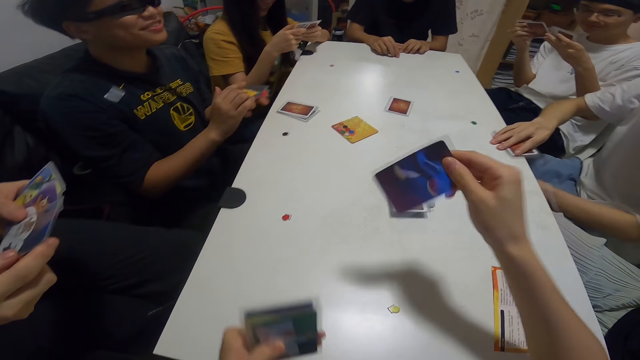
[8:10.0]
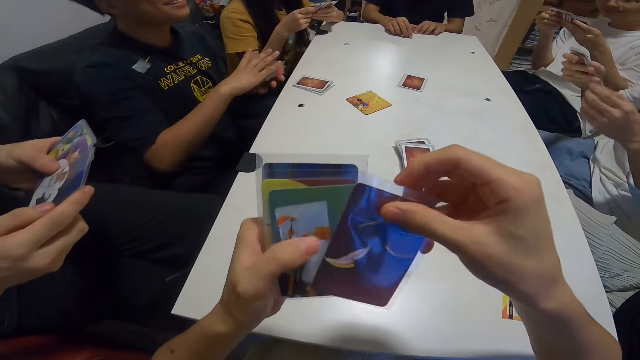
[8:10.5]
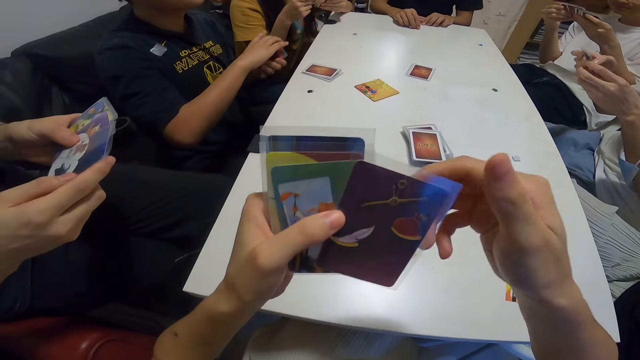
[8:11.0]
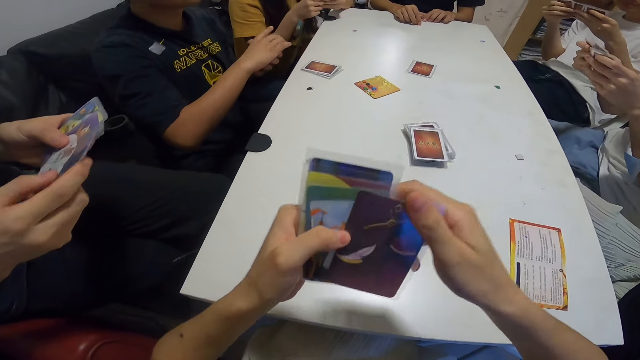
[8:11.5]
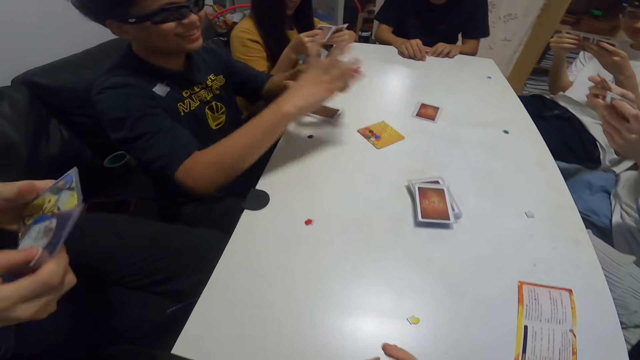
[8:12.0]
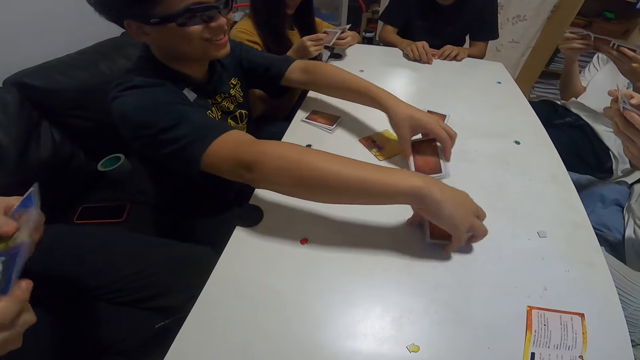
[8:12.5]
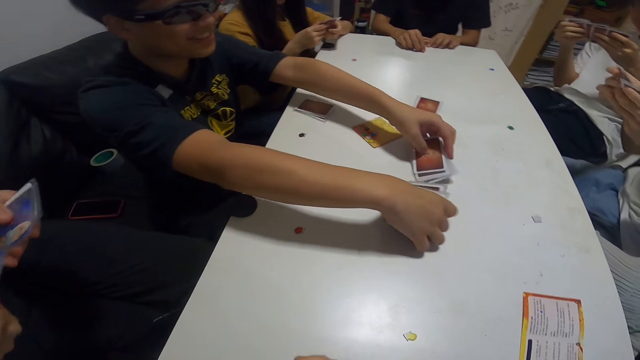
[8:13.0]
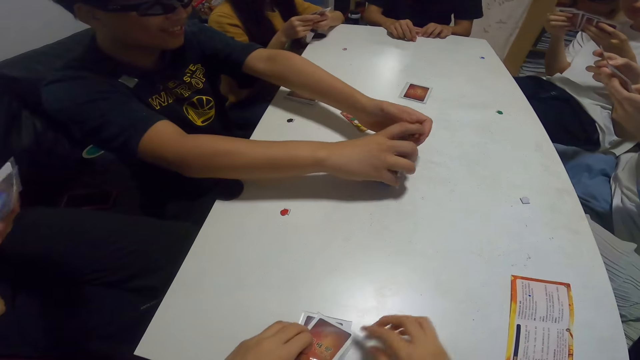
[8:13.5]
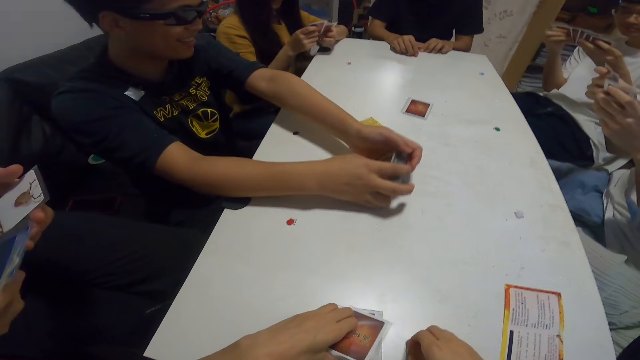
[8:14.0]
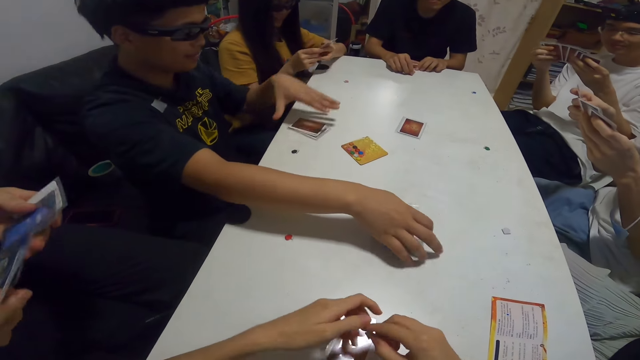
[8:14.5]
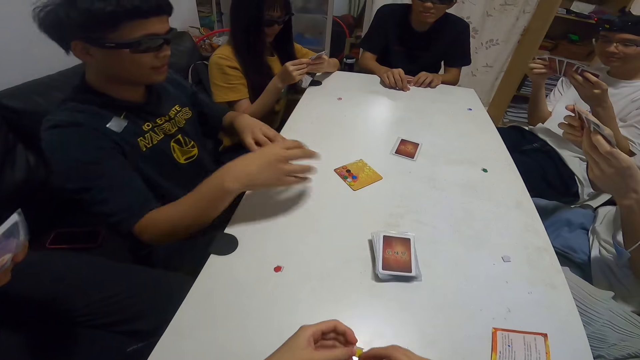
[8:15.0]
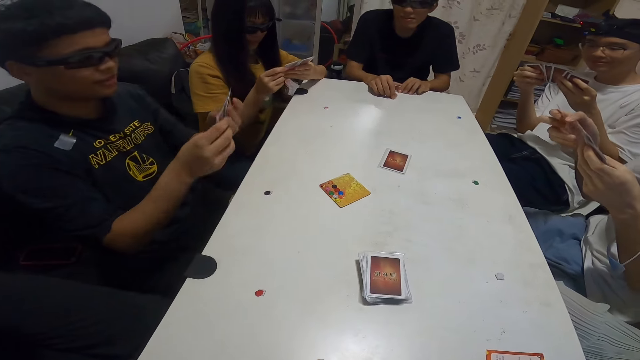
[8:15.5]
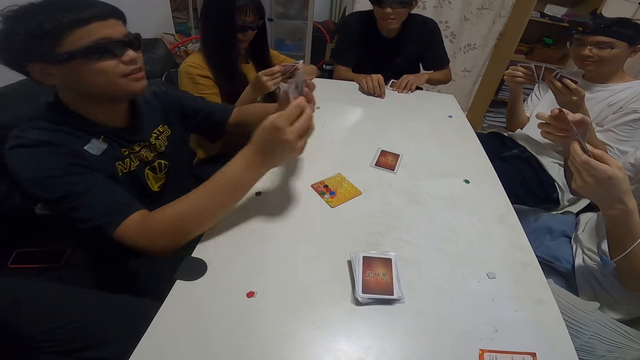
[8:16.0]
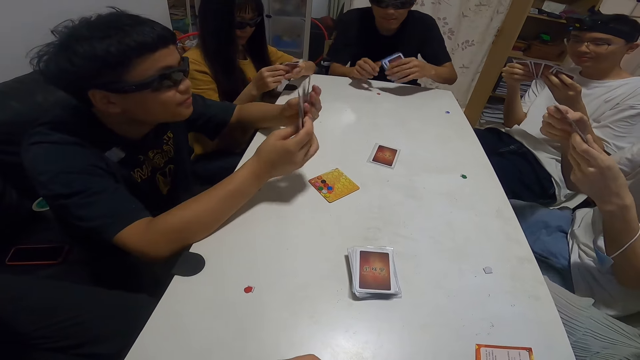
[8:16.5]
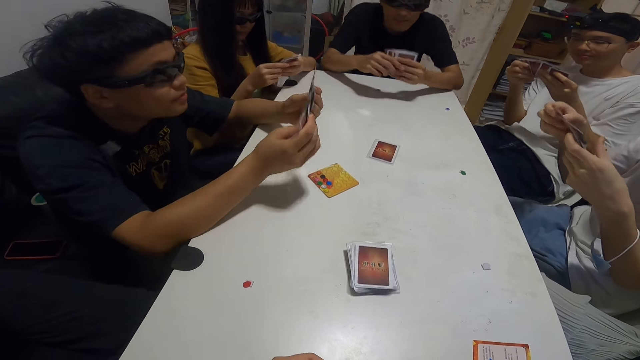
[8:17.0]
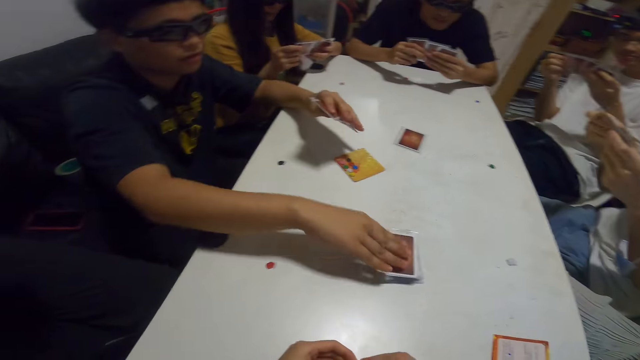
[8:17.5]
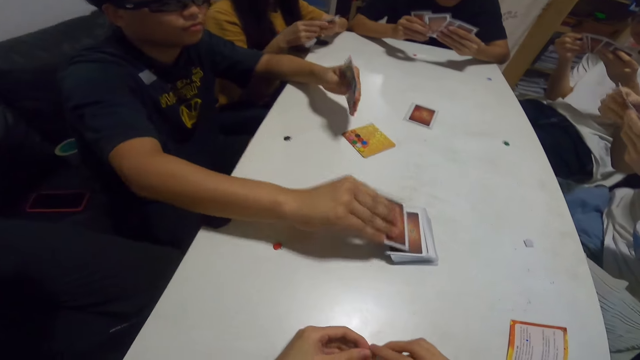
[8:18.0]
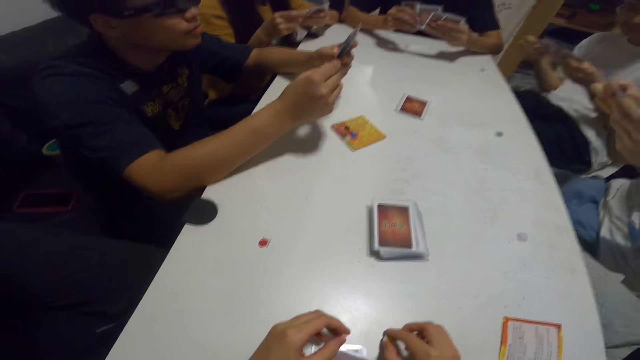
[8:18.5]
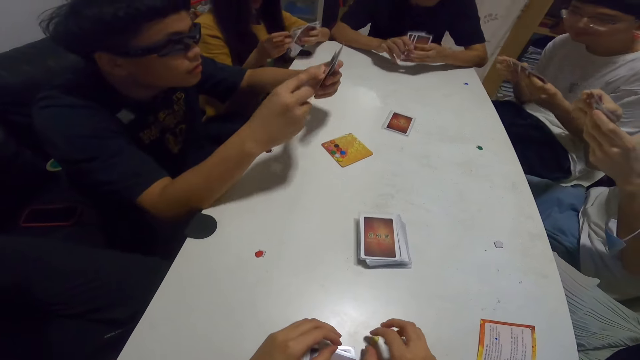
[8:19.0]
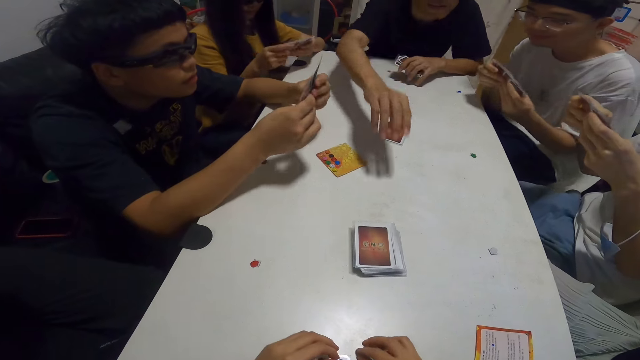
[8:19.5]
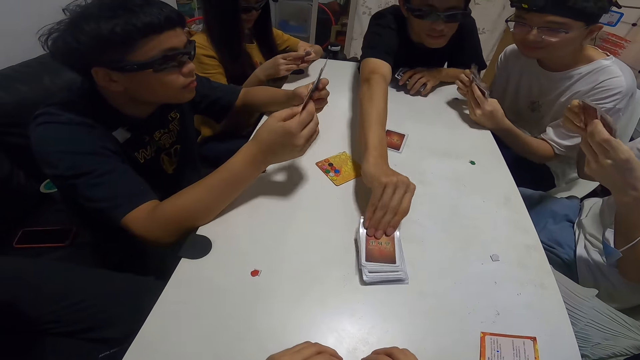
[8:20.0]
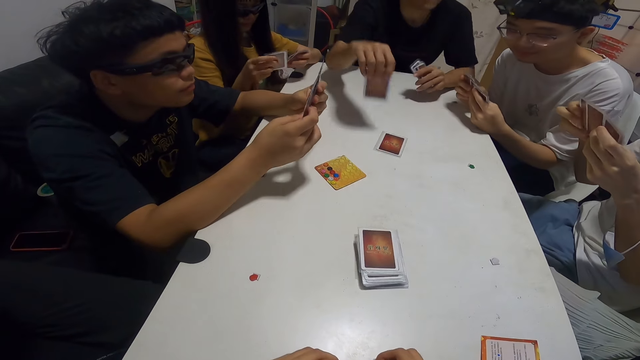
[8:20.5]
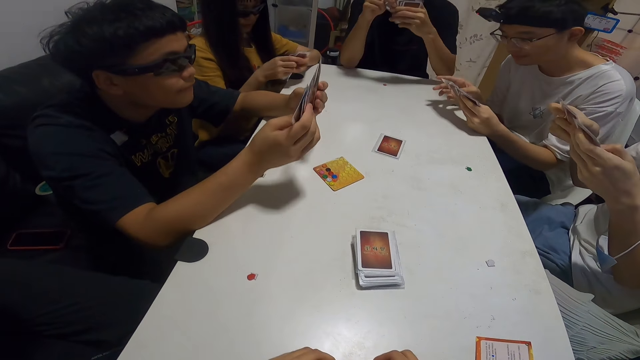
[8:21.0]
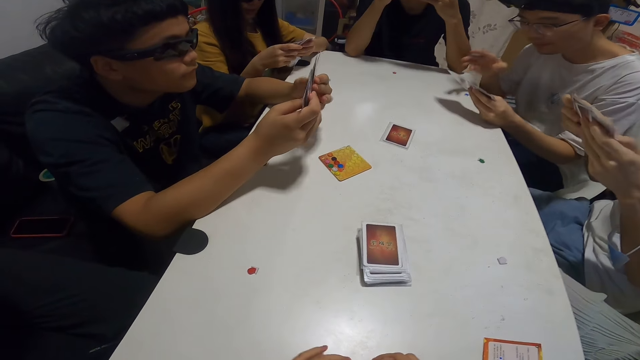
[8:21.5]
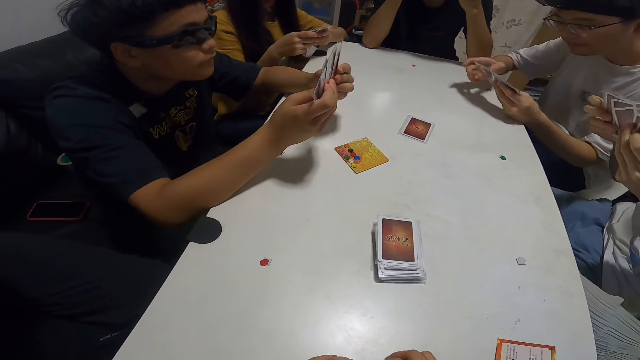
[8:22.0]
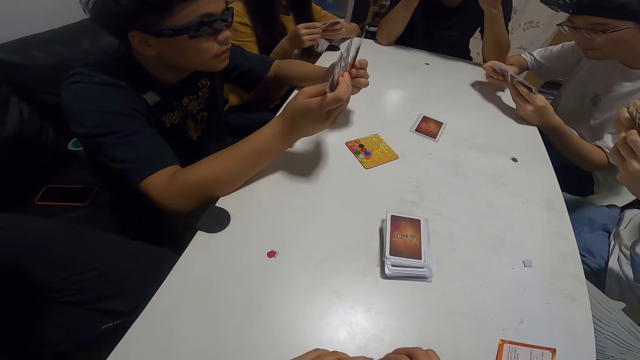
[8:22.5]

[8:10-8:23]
A person shuffles his cards. Another person arranges his cards. A third person arranges his cards. The first person holds the cards on the table. The camera wearer drops the cards on the table. The first person picks the cards on the table. The camera wearer picks up a chip from the table. They pick the assorted sticker card. The first person places the cards on the table and picks the cards on the table. The second person arranges his cards. The first person puts his elbows on the table. A fourth person leans forward. The first person picks a card on the table. A fifth person leans forward. The fourth person picks a card on the table. The fifth person touches his cards.

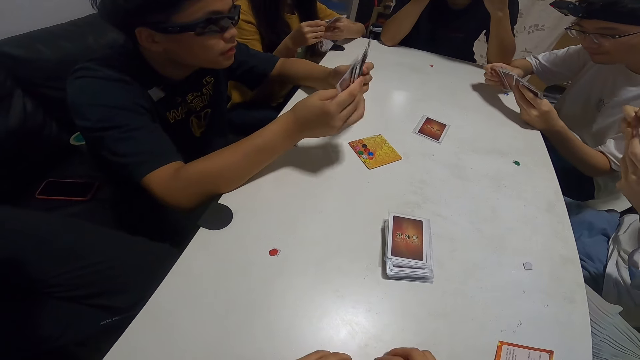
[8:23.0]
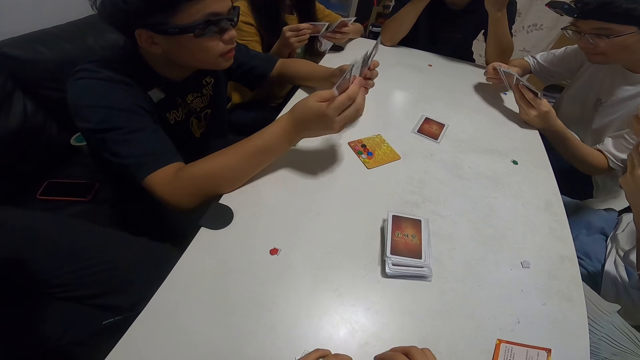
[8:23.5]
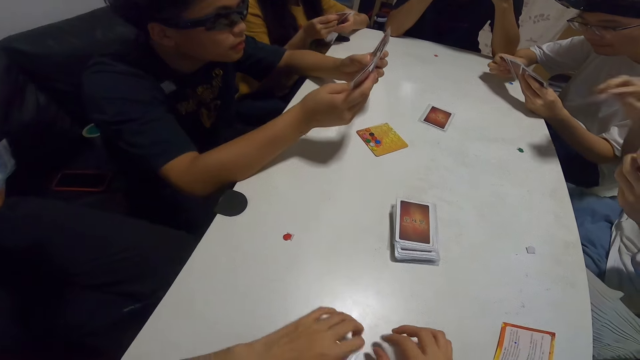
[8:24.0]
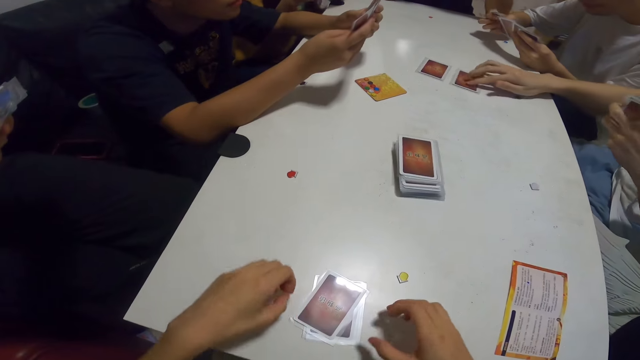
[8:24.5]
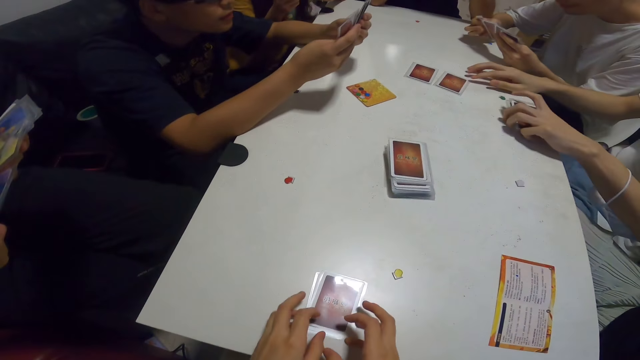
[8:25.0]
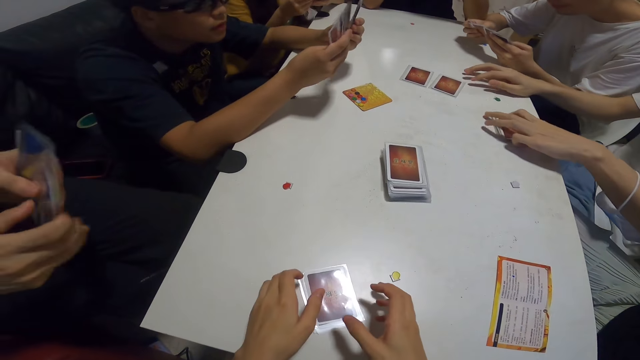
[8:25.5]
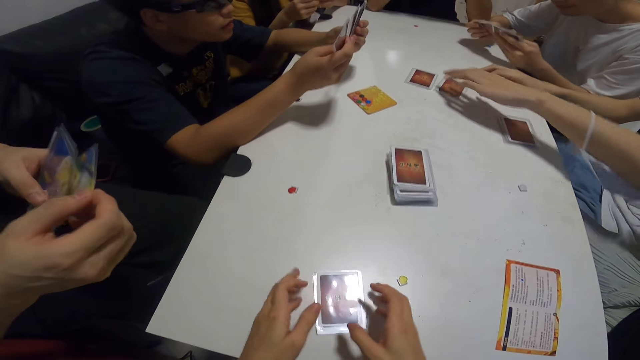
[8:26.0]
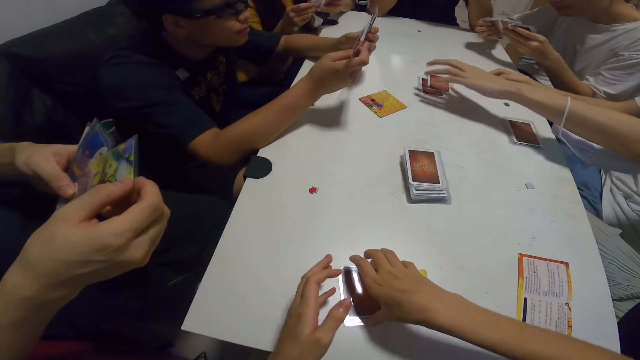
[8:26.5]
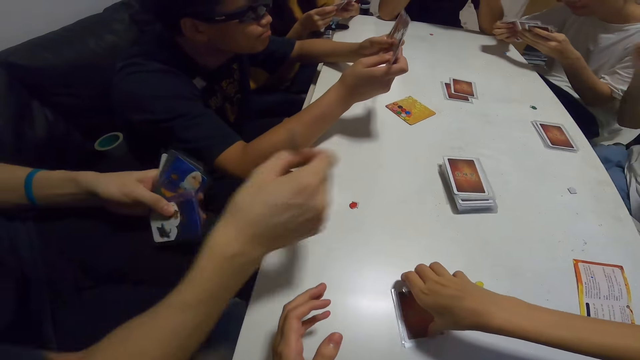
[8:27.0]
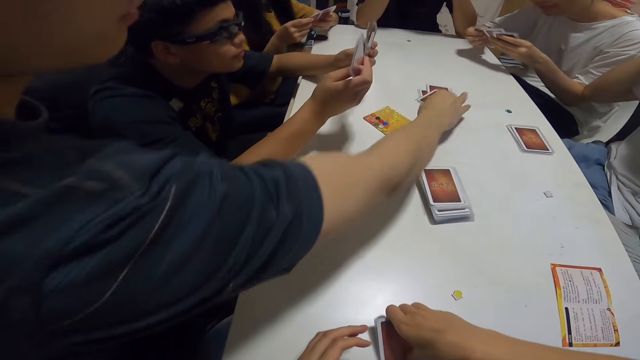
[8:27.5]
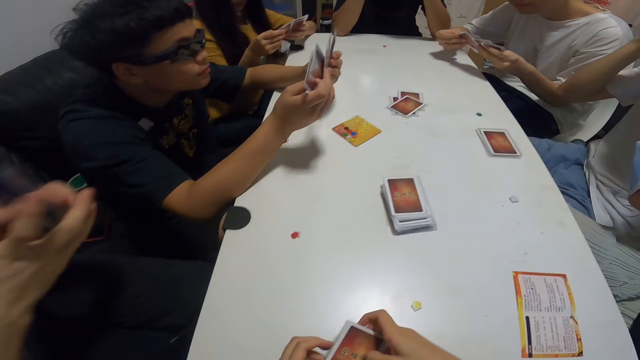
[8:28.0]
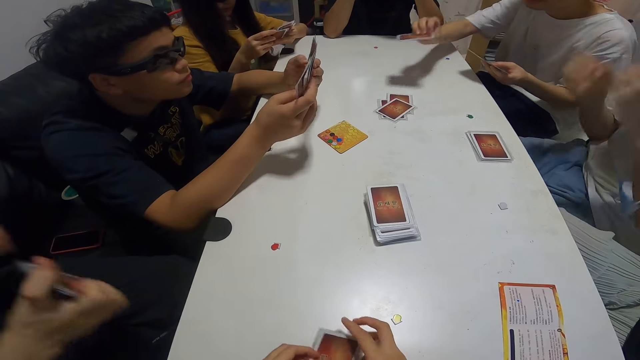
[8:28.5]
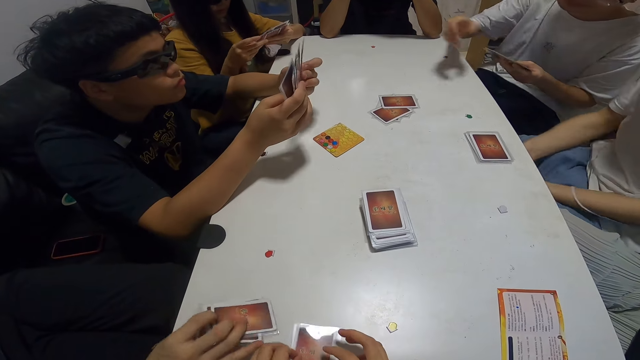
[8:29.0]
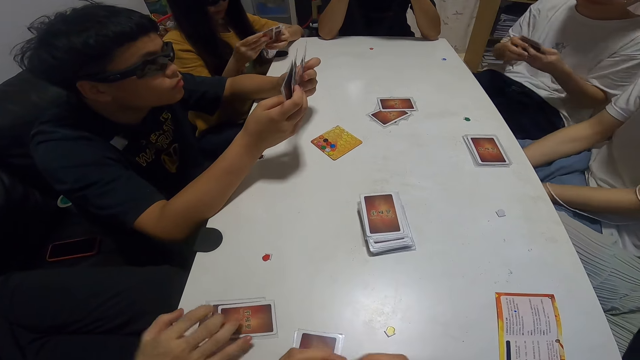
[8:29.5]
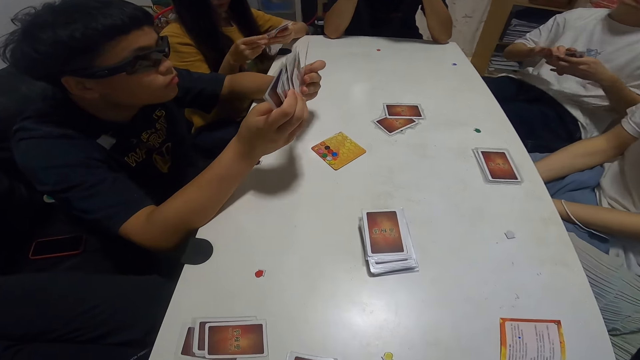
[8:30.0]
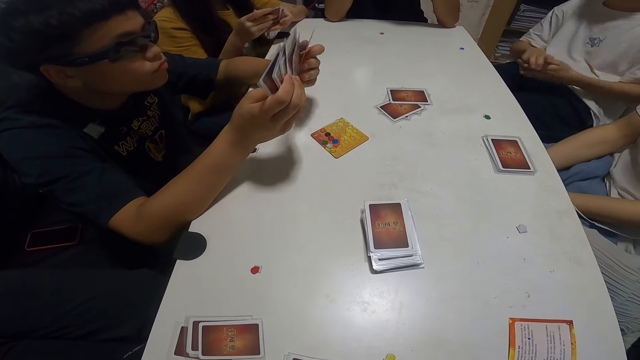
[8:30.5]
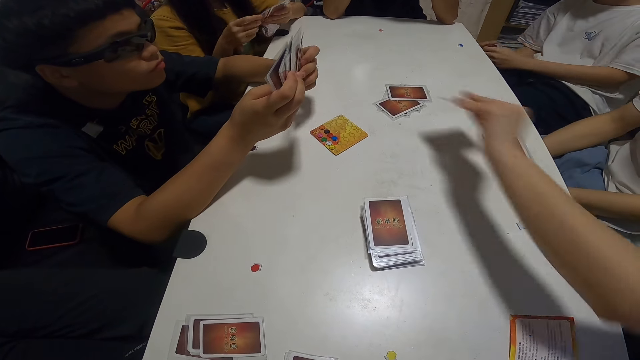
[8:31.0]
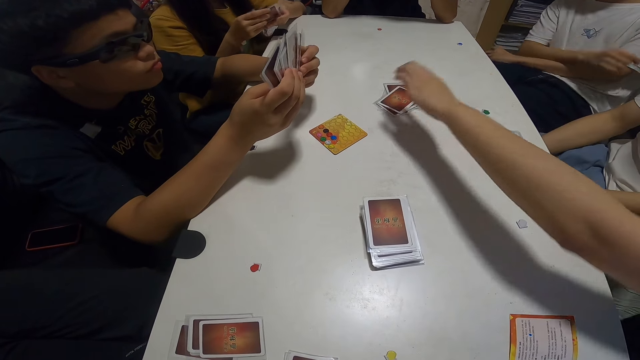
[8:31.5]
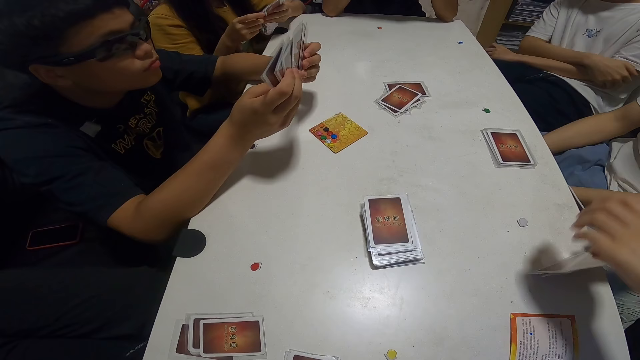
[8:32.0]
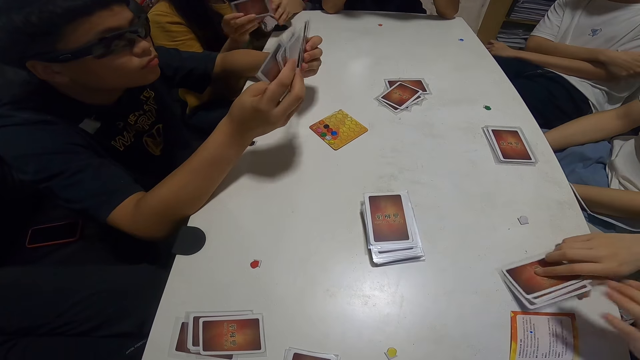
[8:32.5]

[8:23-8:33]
A person touches her cards. Another person places the card on the table. The camera wearer picks up the cards from the table. The second person places the cards on the table. The camera wearer pushes her cards with her hand. The second person puts the cards together. The camera wearer holds the cards on the table. A third person picks a card from his hand and places the cards on the table. The camera wearer drops the cards on the table. A fourth person picks a card from his hand, places the cards on the table, and leans on his seat. The first person touches her cards. A fifth person places the card on the table. The fifth person places the cards on the table.
